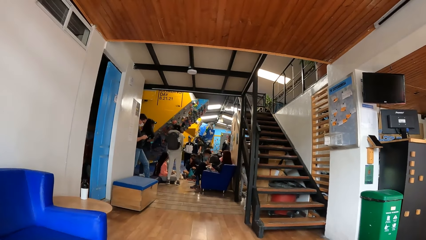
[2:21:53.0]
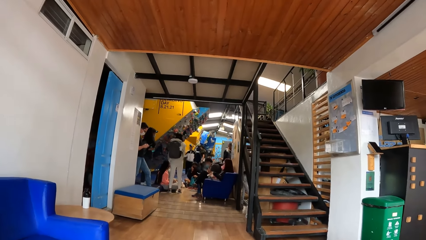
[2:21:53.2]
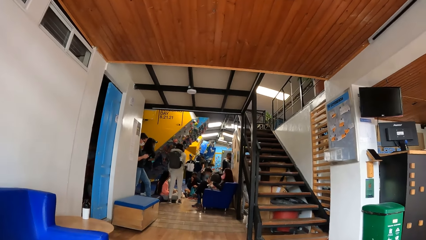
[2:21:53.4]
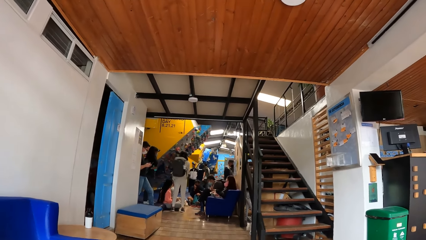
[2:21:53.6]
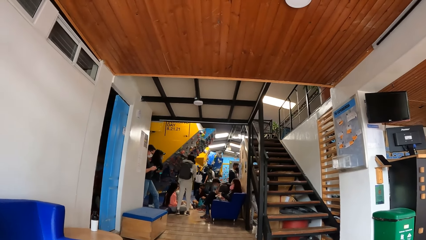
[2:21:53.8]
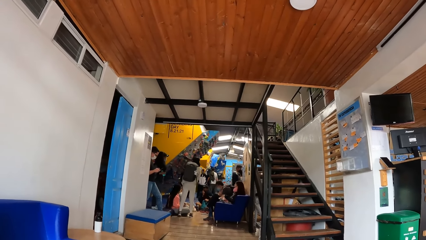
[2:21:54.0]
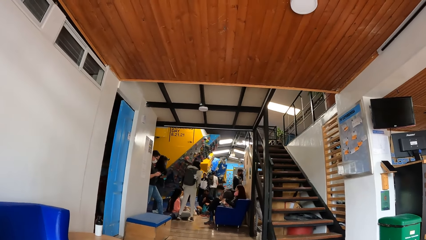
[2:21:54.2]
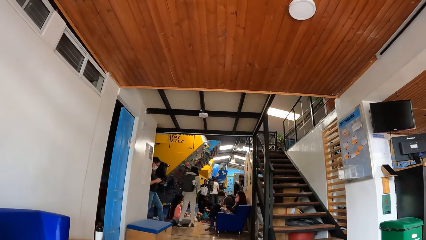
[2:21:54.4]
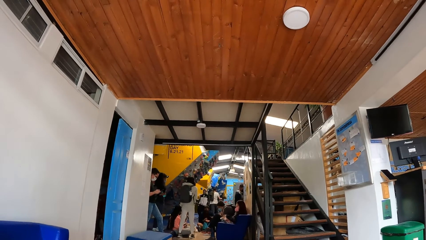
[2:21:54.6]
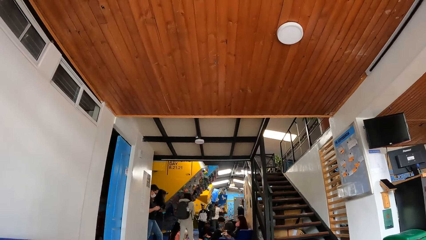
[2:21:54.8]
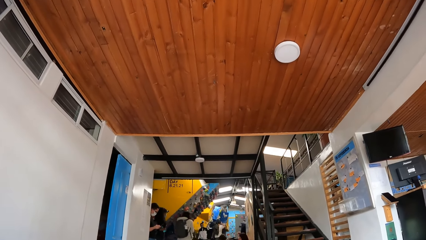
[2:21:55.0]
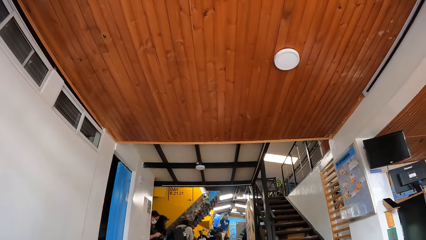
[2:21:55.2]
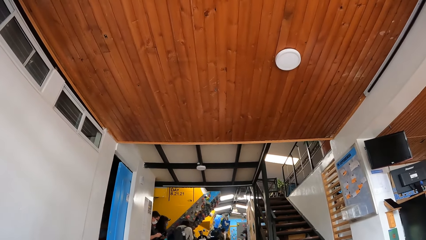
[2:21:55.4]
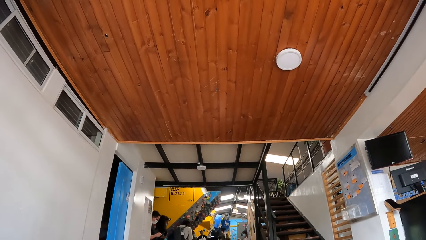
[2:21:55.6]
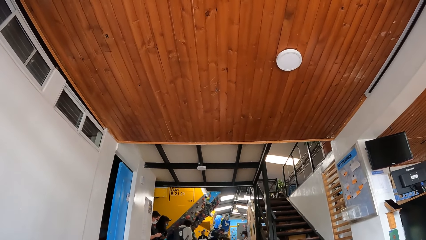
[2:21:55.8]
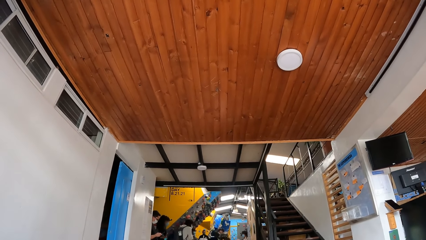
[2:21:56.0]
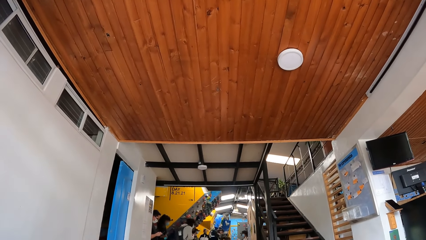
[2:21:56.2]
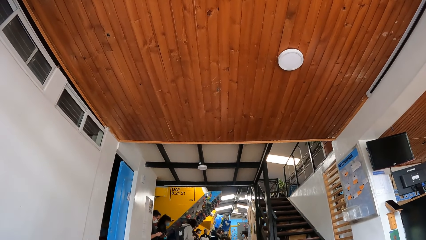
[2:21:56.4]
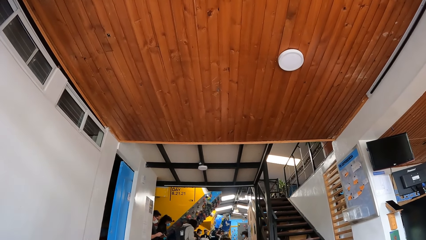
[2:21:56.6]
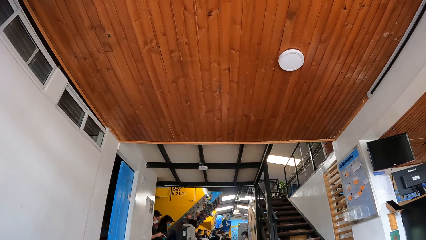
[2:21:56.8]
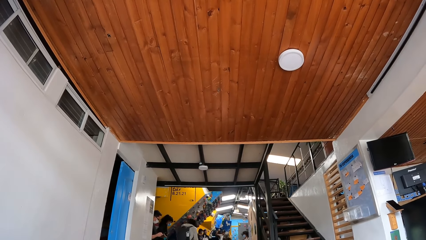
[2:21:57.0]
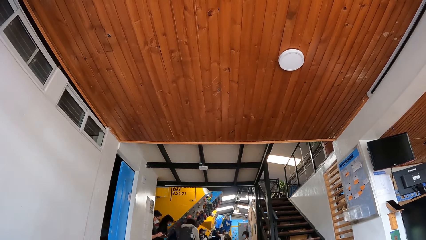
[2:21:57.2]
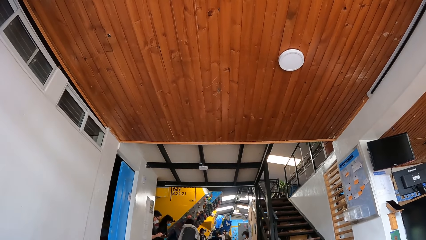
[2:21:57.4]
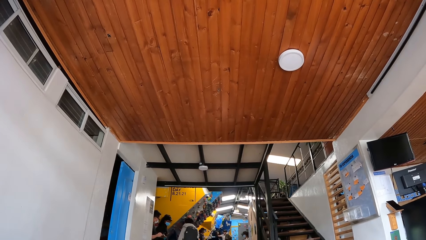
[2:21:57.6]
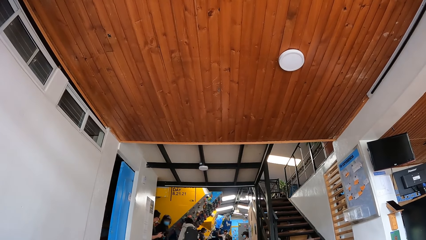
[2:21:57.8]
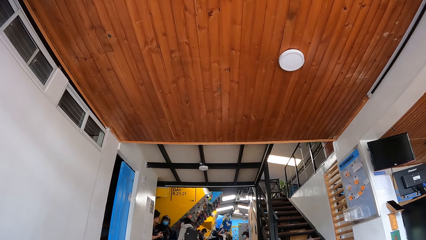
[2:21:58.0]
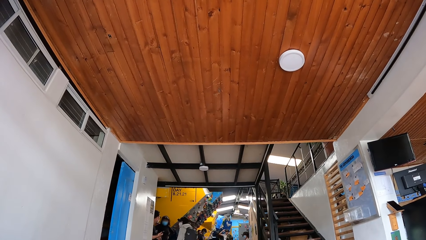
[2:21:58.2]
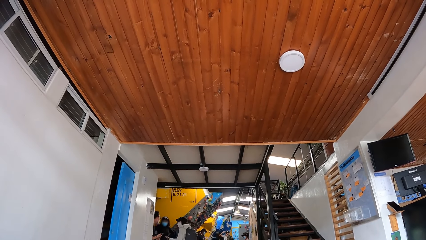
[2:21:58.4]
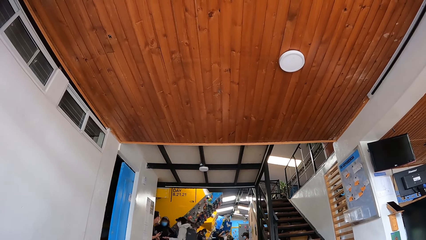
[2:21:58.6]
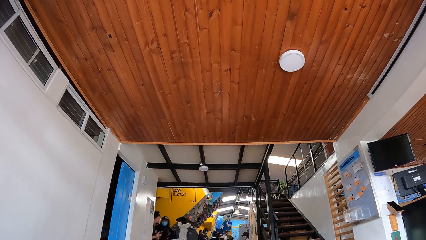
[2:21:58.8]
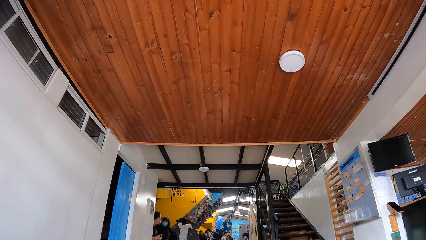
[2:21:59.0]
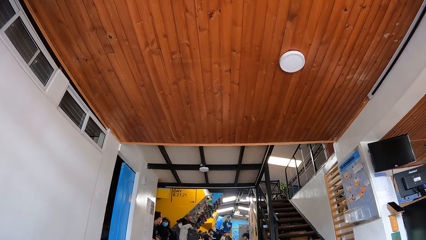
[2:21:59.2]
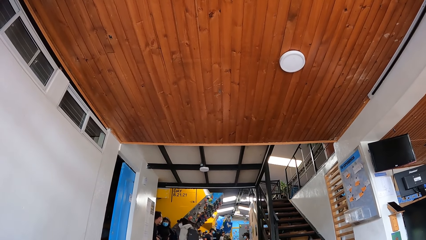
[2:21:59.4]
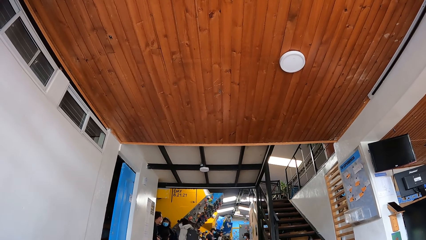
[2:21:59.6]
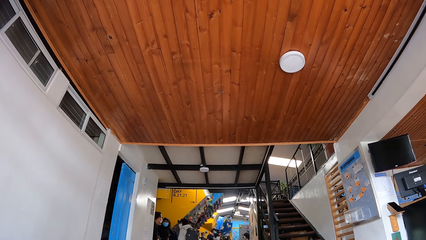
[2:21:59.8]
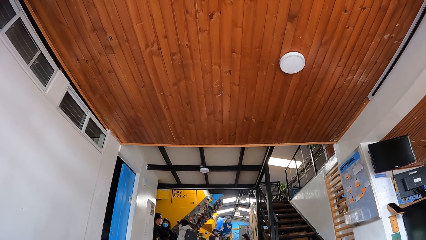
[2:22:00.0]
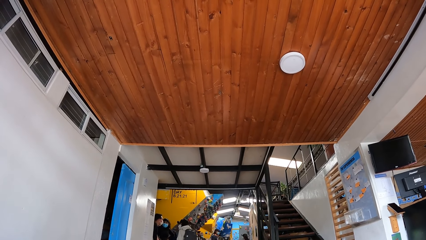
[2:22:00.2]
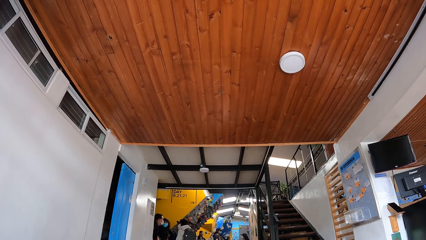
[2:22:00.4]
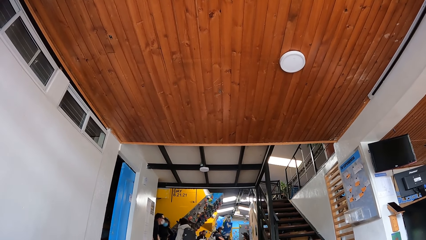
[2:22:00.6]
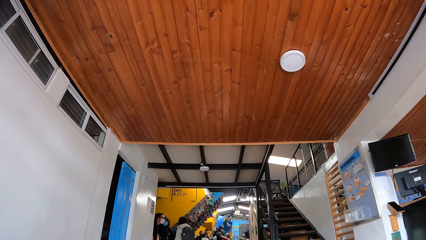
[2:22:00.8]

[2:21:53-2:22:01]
The camera wearer looks up.

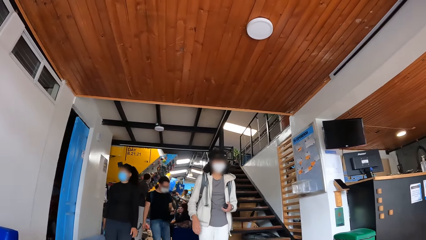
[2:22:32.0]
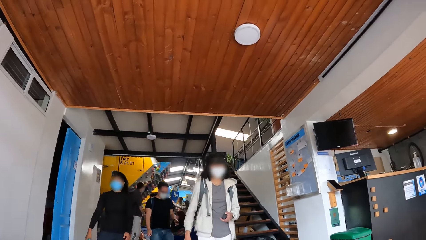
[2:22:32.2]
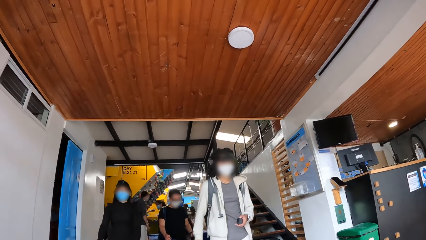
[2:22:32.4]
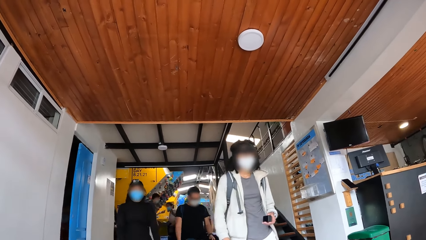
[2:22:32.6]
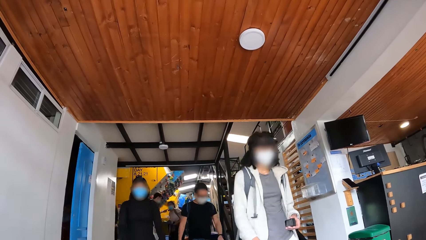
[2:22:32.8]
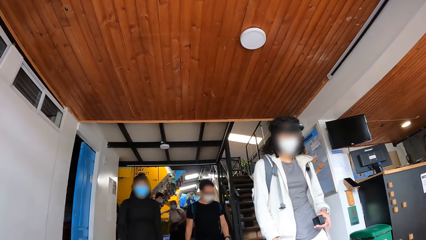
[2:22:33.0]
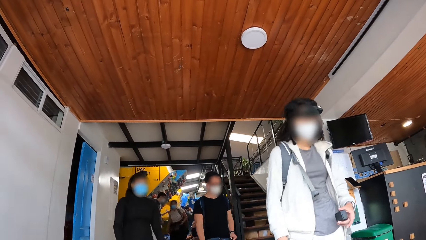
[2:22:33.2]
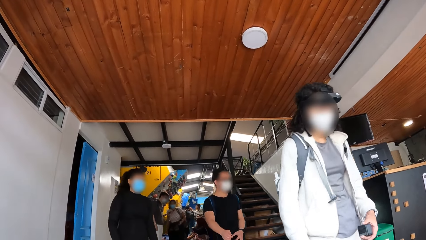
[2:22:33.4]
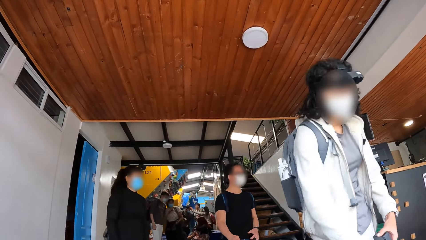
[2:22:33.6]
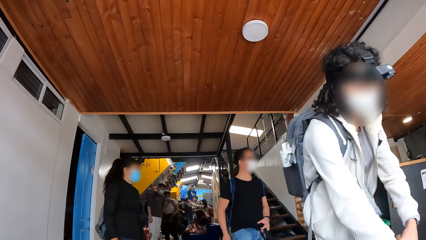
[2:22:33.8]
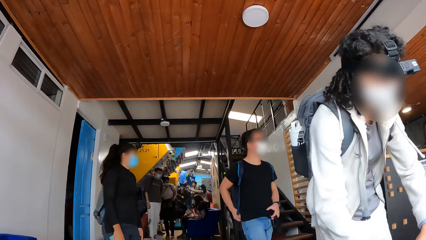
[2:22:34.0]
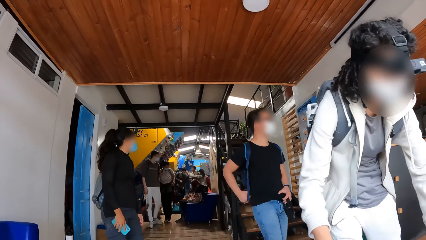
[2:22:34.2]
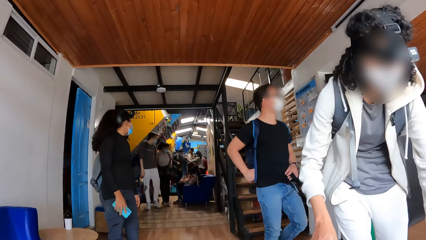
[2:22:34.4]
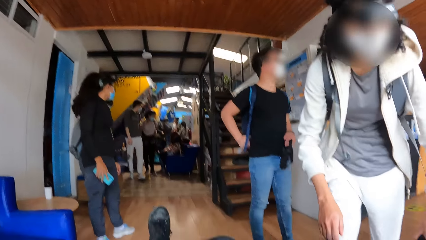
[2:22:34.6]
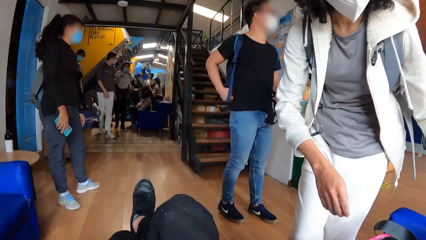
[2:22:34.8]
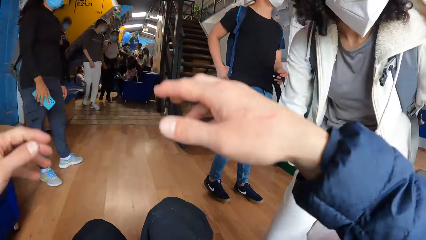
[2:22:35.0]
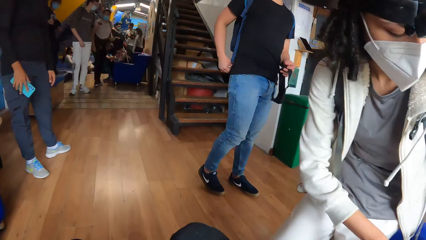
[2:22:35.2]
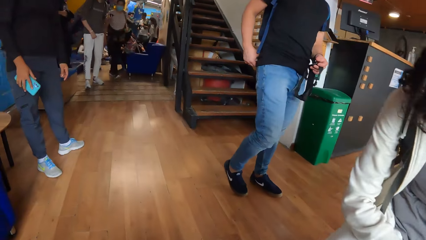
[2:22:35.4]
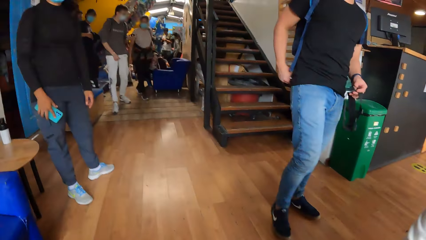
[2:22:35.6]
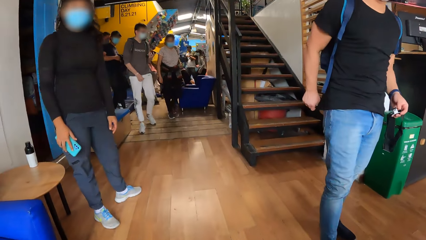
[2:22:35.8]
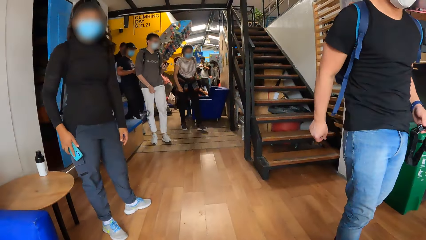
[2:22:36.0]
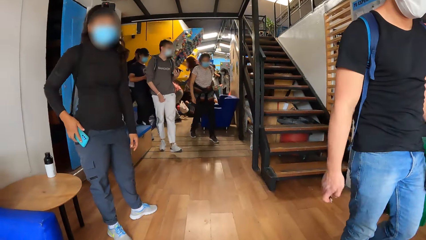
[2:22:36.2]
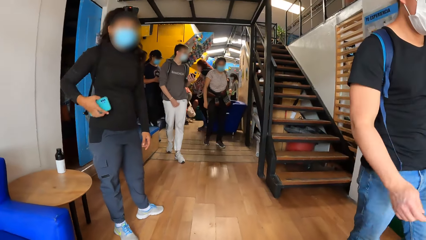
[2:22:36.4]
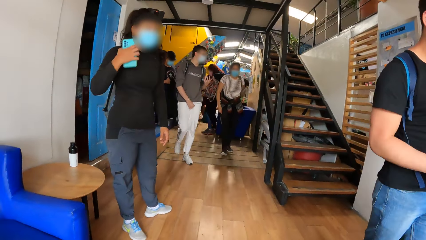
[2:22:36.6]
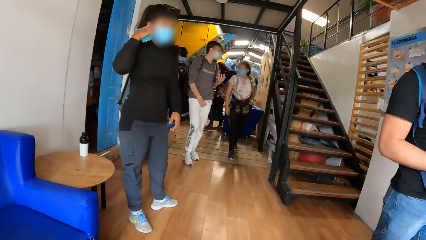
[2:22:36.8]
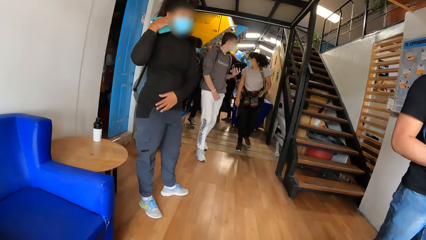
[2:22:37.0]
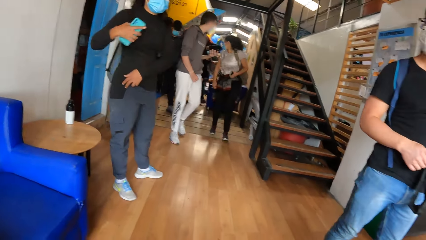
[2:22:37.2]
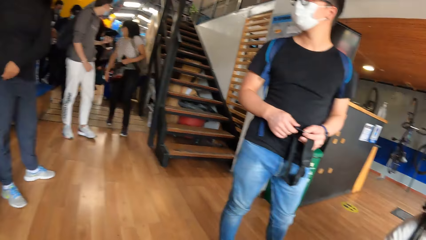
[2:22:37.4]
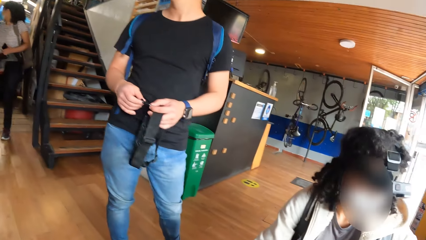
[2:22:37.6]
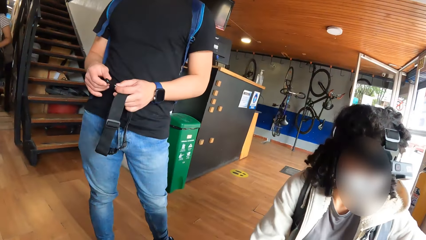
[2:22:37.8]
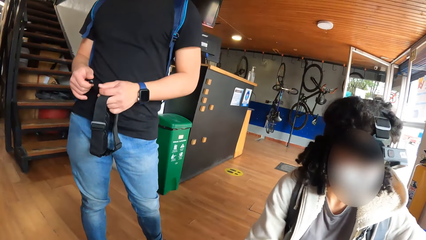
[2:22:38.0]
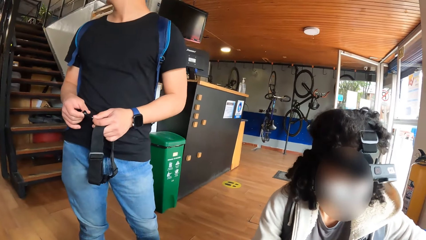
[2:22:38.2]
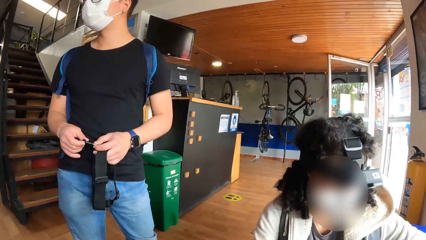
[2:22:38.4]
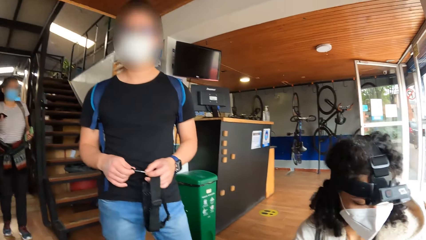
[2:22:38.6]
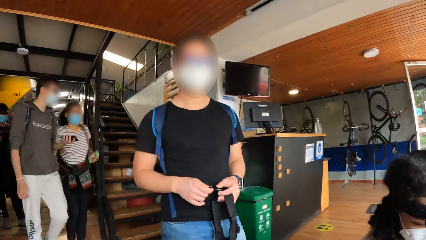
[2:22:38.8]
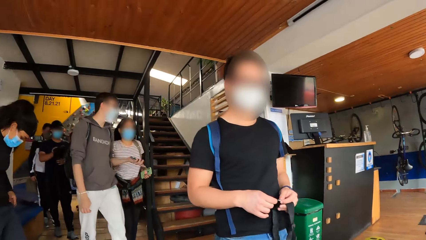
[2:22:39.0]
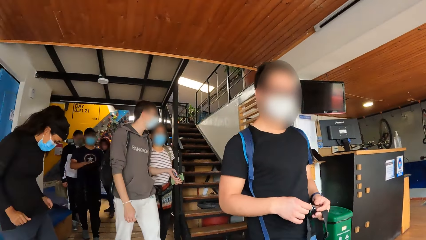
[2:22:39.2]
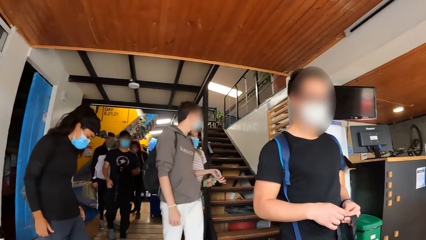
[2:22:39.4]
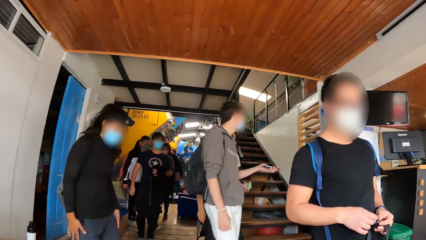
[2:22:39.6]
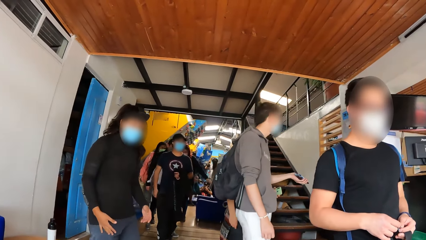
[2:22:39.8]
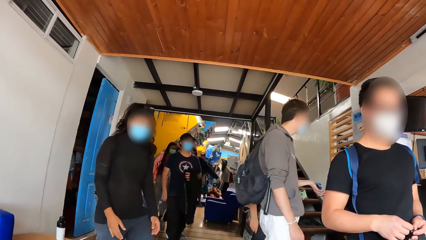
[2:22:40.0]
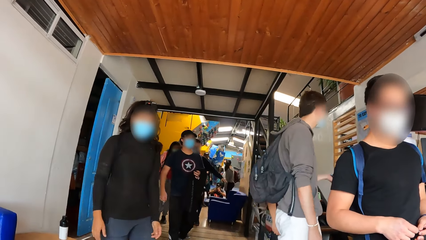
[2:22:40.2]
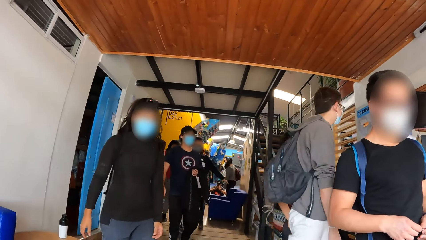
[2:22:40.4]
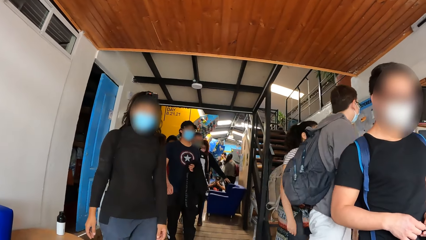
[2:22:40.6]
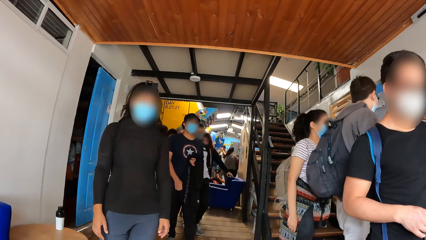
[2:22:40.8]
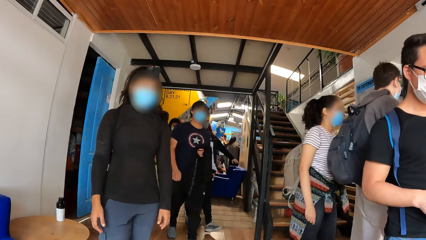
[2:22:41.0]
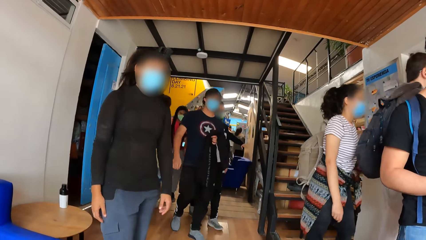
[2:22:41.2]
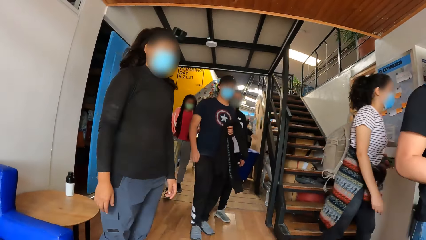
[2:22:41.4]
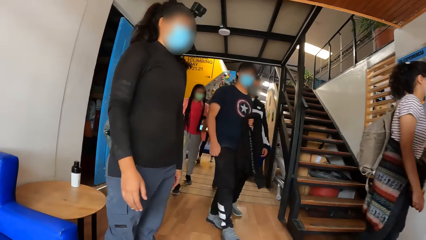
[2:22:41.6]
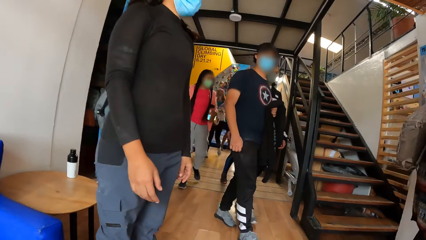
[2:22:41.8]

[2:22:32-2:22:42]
A person touches a bag. The camera wearer looks at the person.
